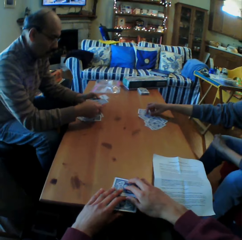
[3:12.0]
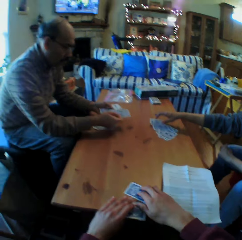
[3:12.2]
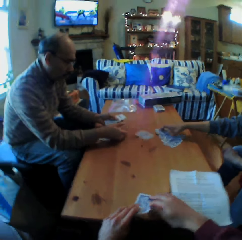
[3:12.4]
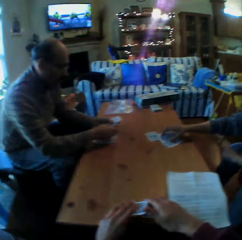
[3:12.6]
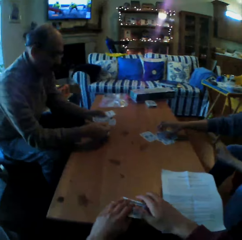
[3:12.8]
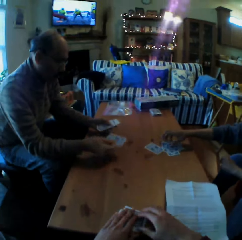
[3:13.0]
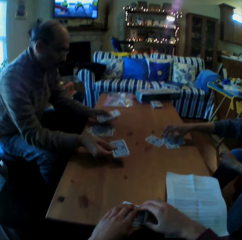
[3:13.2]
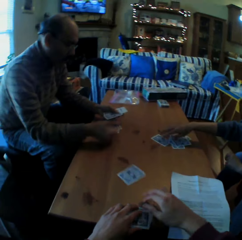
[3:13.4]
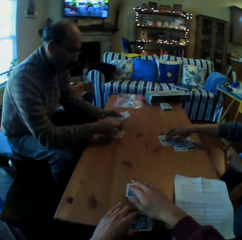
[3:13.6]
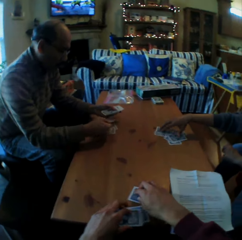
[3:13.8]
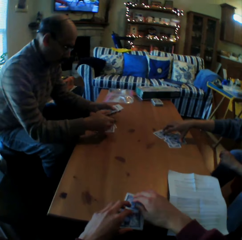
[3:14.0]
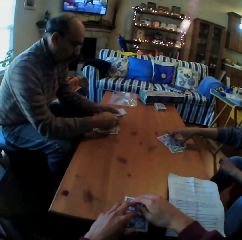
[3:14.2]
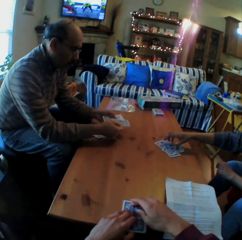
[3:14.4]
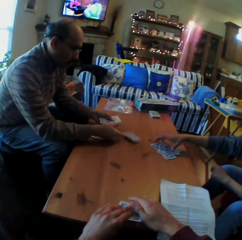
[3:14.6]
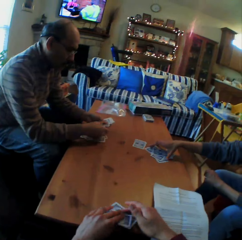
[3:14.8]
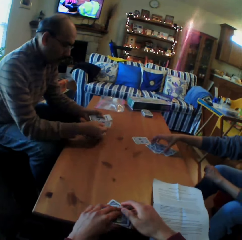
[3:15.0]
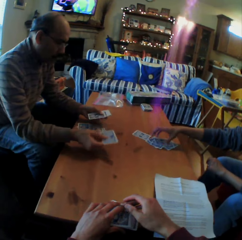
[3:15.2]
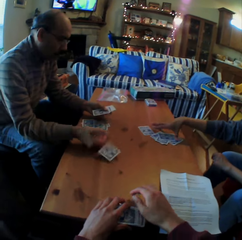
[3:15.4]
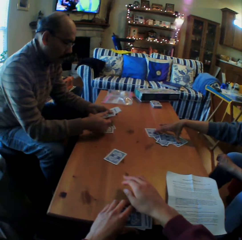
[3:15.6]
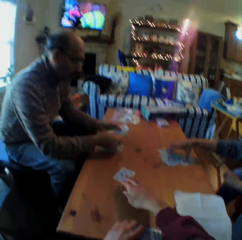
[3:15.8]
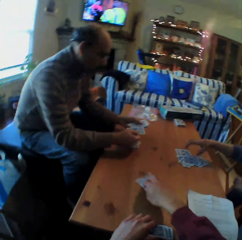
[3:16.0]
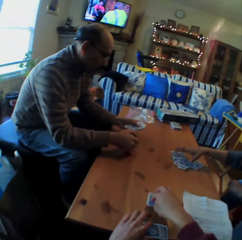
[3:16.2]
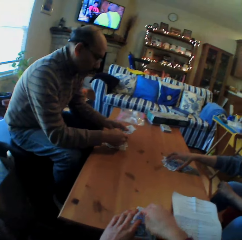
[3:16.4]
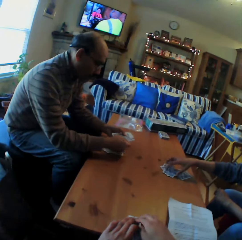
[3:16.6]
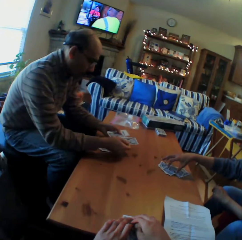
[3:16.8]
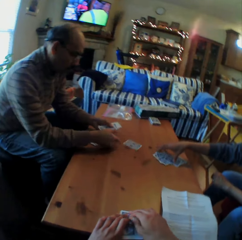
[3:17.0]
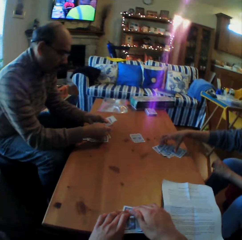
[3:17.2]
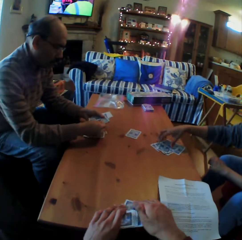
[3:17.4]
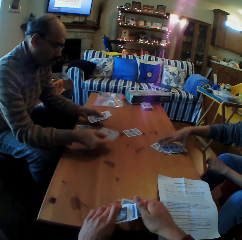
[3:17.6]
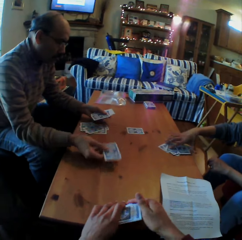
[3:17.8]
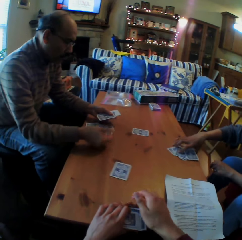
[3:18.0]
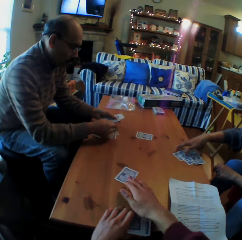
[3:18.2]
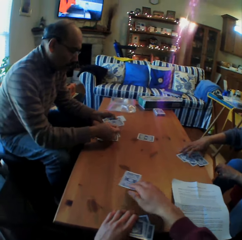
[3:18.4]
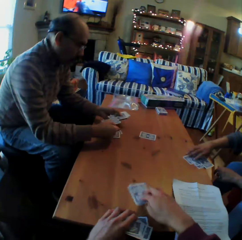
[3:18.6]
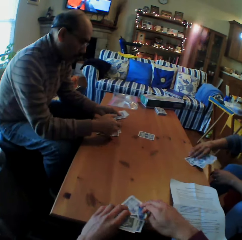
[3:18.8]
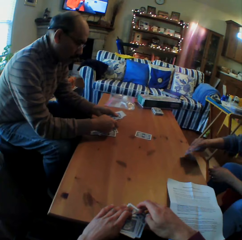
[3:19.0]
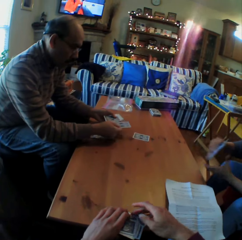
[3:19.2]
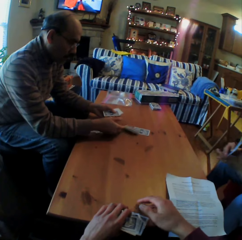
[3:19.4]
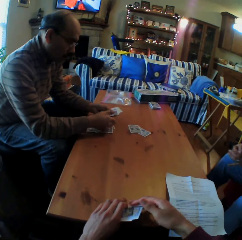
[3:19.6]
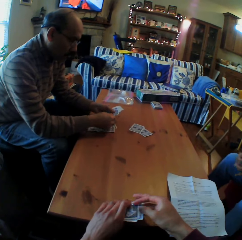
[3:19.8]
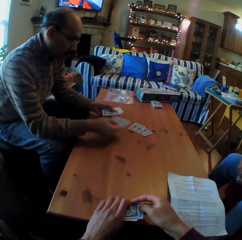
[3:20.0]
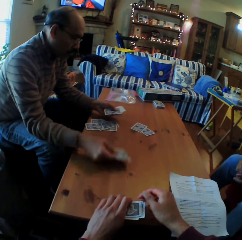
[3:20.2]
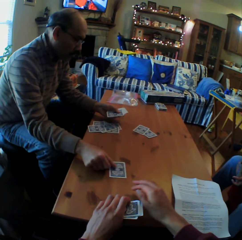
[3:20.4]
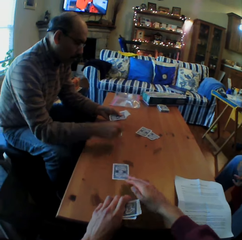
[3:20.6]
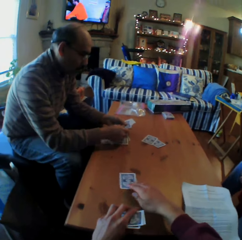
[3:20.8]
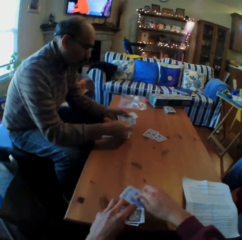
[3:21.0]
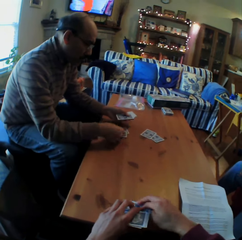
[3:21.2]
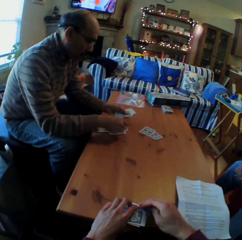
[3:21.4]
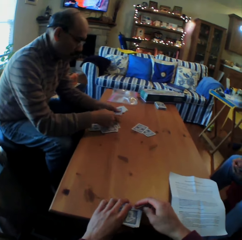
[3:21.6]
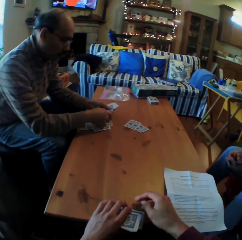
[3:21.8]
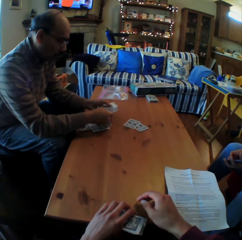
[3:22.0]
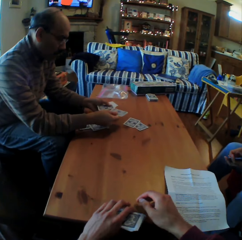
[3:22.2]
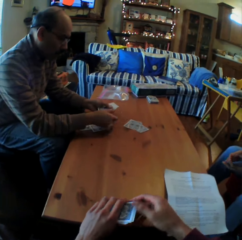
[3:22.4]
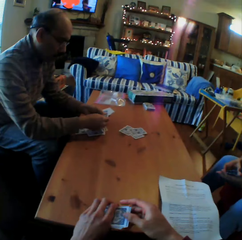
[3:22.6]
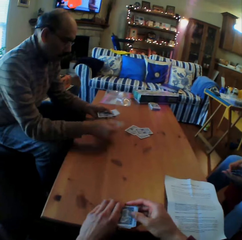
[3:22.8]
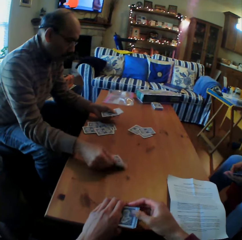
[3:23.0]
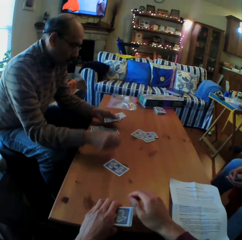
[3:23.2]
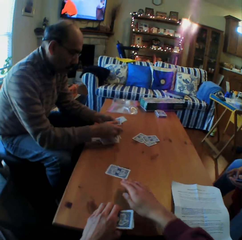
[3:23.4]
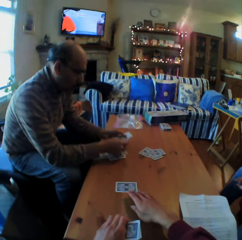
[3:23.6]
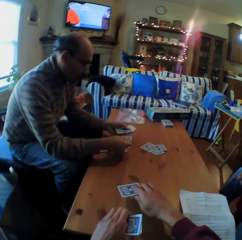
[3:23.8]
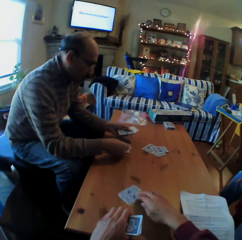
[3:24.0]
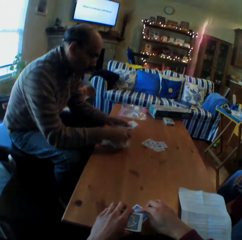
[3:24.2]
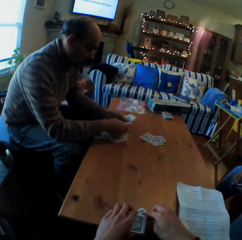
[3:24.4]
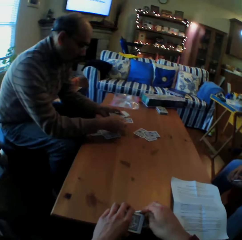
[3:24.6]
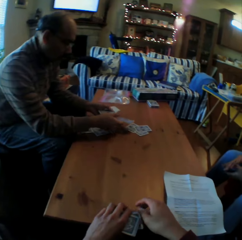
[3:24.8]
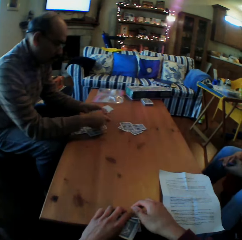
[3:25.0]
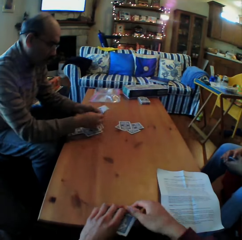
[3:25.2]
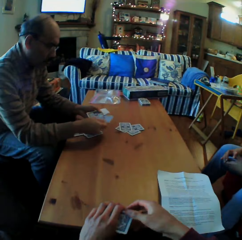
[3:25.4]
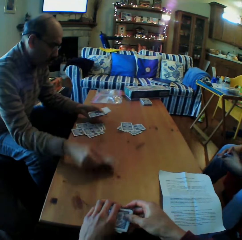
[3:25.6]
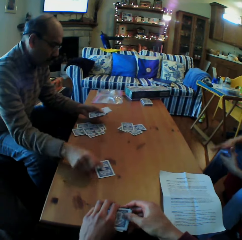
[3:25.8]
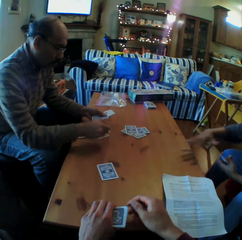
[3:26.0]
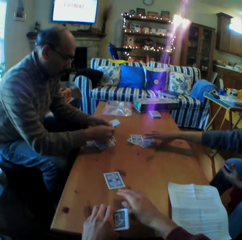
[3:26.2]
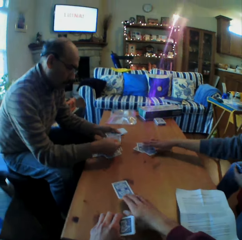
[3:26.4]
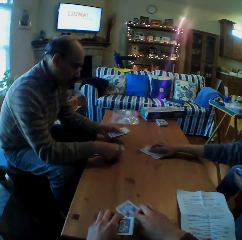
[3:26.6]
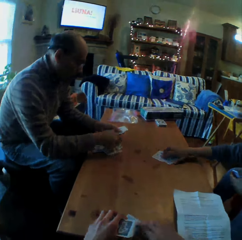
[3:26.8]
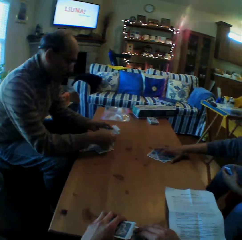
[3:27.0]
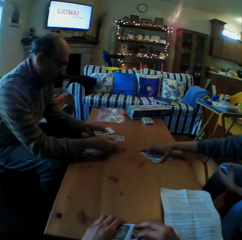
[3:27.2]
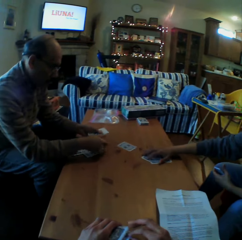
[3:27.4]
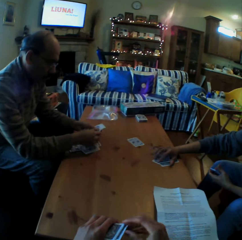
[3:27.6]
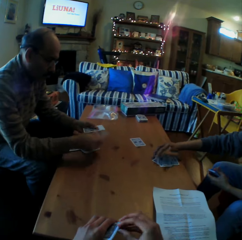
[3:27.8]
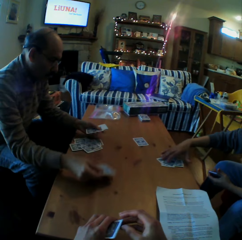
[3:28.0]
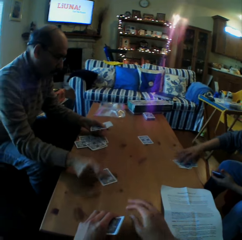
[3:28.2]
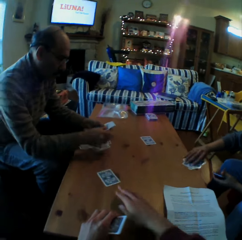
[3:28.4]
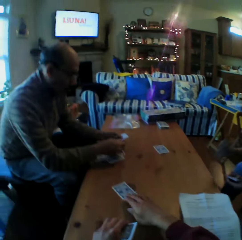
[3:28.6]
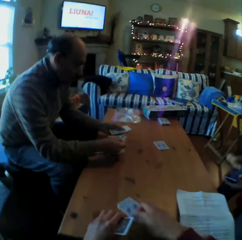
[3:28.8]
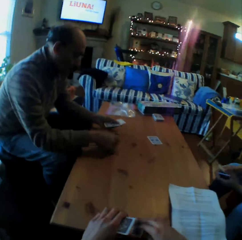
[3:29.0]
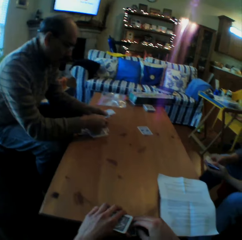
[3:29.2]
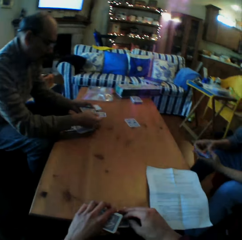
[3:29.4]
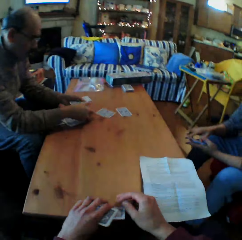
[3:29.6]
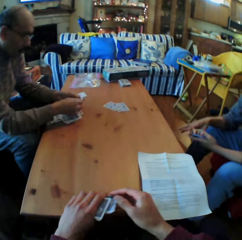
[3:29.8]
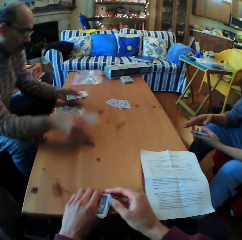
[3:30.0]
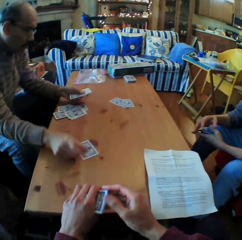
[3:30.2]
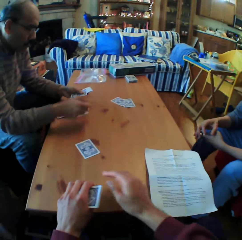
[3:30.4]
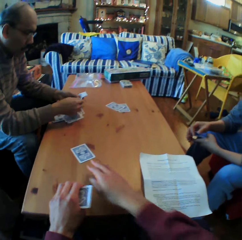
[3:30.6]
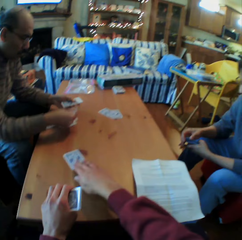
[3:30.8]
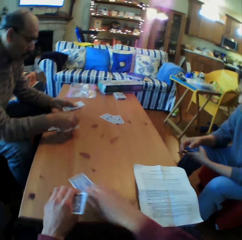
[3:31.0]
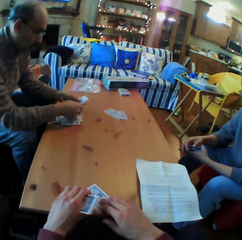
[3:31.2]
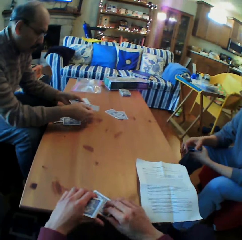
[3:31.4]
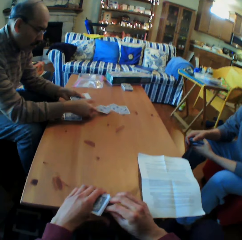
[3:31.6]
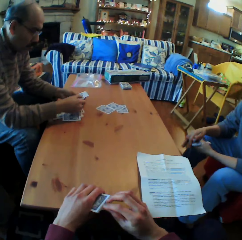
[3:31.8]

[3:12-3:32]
A woman picks up the cards from the table. The camera wearer picks up the cards from the table. A man puts the cards on the table. The camera wearer picks up the cards from the table. The man puts the cards on the table. The camera wearer picks up the cards from the table. The woman picks up the cards from the table. The man puts the cards on the table.

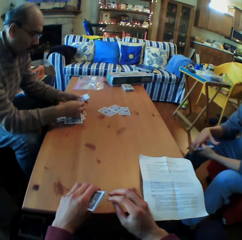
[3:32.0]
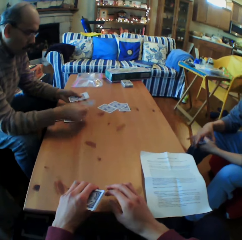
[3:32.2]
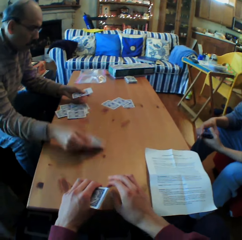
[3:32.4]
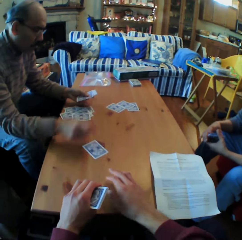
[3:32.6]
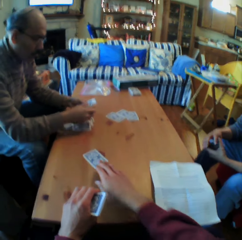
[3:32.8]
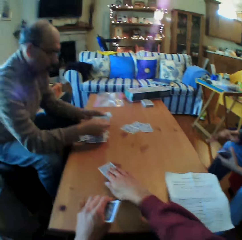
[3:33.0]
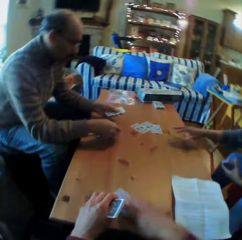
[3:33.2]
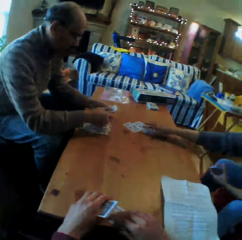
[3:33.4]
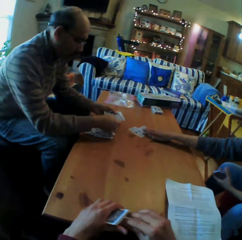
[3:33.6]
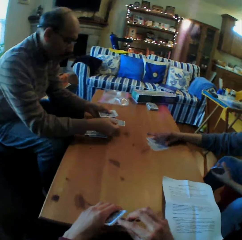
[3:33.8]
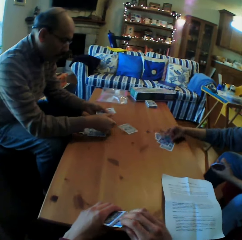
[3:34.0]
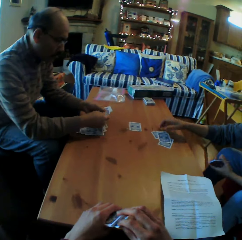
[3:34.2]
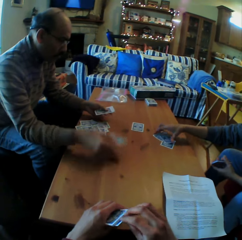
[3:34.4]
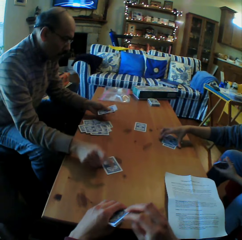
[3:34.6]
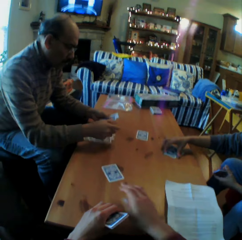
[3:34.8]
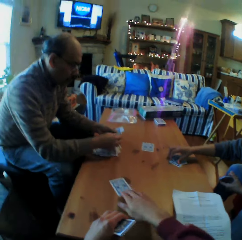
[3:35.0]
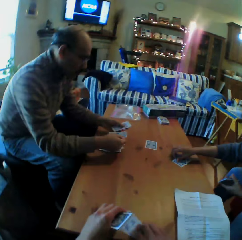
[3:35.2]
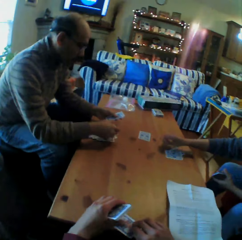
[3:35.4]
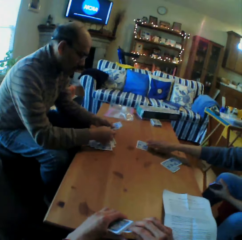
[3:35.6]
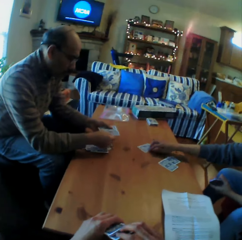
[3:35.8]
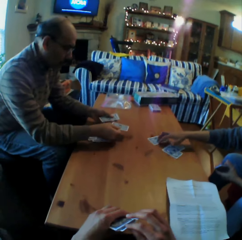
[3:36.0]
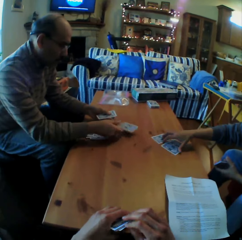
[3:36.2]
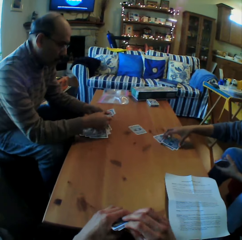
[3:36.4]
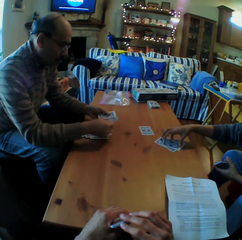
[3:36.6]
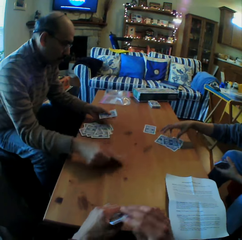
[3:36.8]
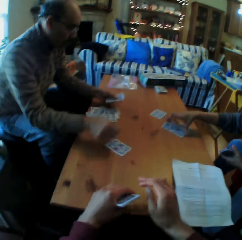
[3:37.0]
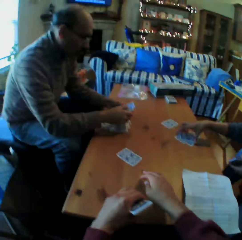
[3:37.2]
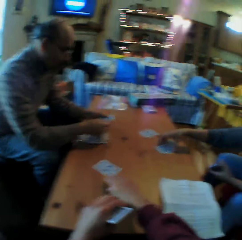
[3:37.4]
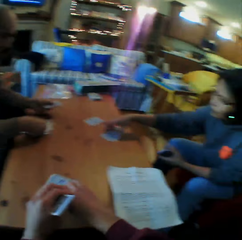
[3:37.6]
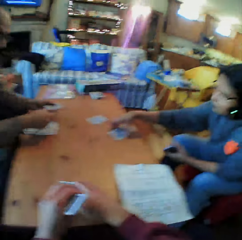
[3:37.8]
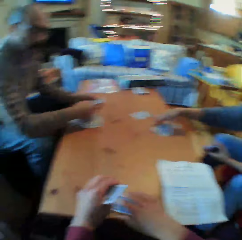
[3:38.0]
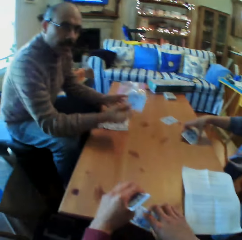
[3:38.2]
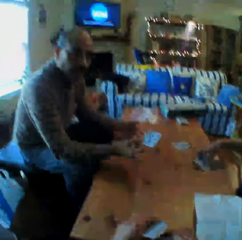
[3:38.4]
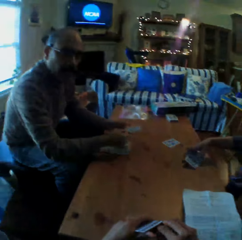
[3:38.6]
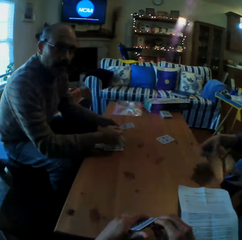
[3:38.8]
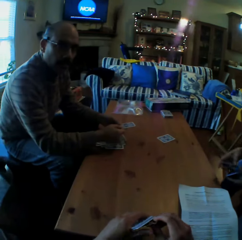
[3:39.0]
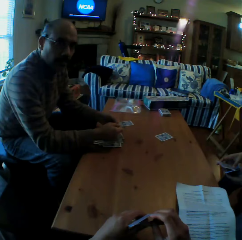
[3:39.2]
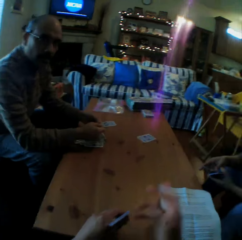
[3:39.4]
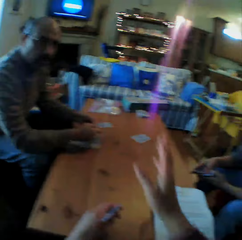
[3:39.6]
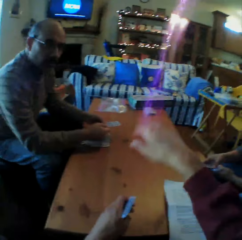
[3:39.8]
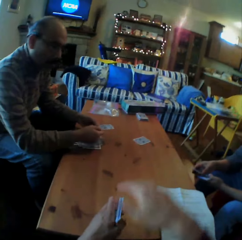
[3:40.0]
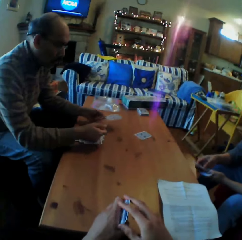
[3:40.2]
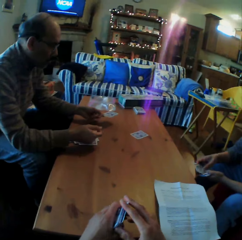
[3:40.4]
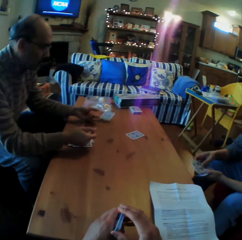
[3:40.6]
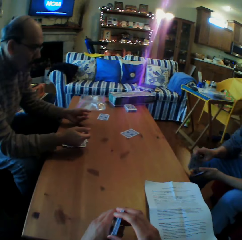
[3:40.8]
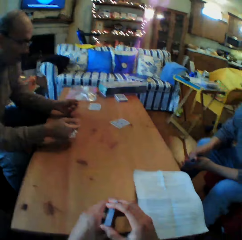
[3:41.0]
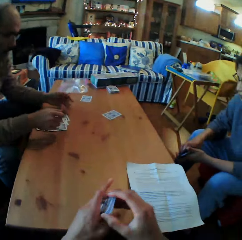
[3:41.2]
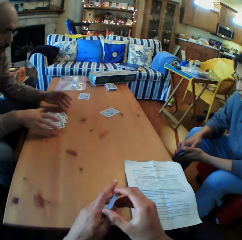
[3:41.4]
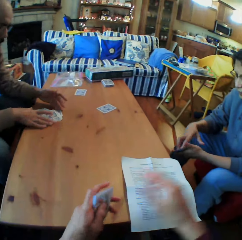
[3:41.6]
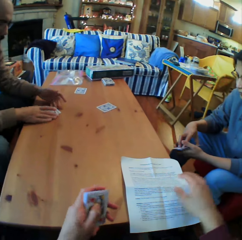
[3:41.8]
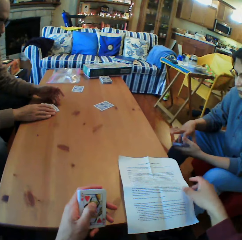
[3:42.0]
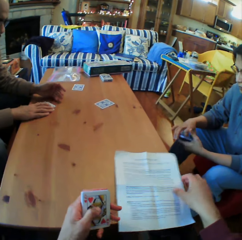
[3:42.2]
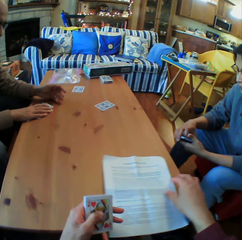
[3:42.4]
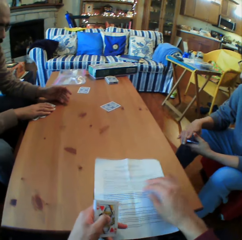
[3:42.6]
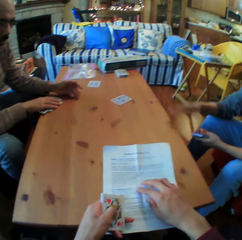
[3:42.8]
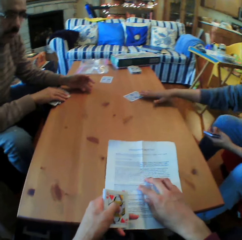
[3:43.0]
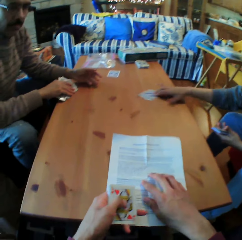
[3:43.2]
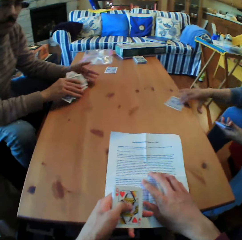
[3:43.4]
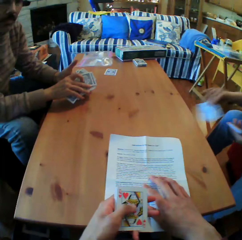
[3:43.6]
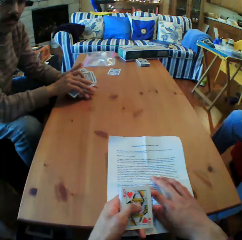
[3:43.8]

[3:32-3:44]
The camera wearer picks up the cards from the table. The woman picks up the cards from the table. The man puts the cards on the table. He puts the cards on the table again. The camera wearer converses with the man. They pick up the piece of paper. They read the piece of paper.
